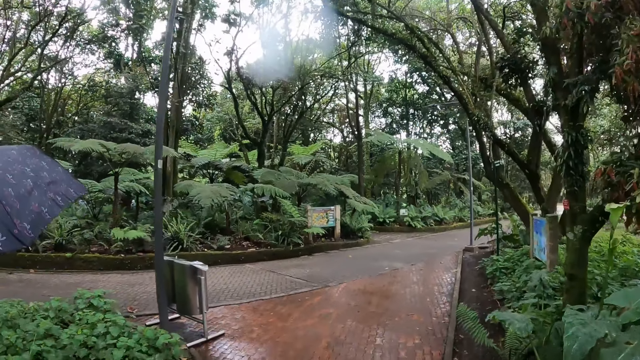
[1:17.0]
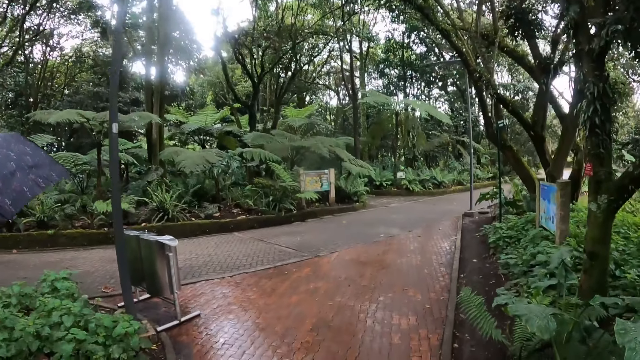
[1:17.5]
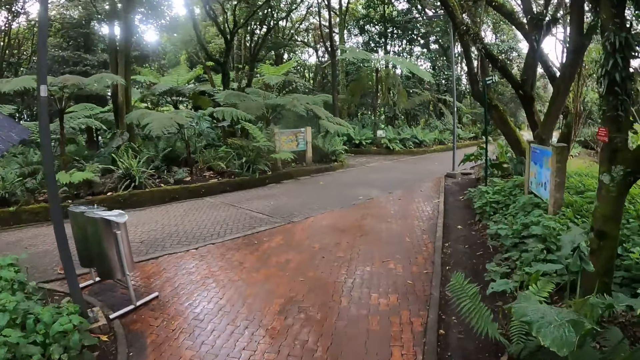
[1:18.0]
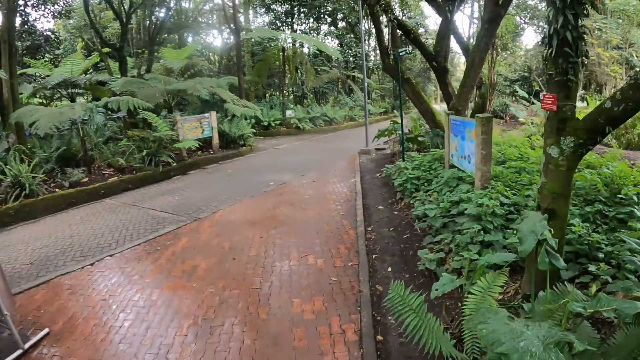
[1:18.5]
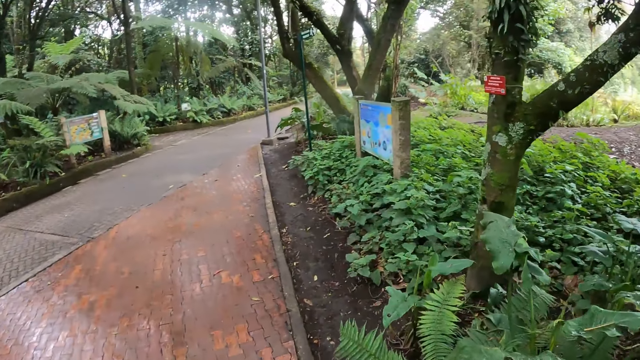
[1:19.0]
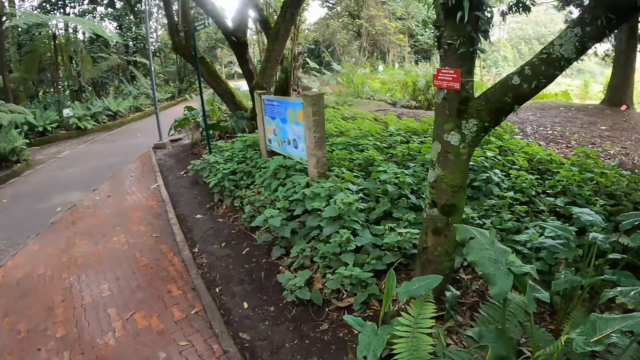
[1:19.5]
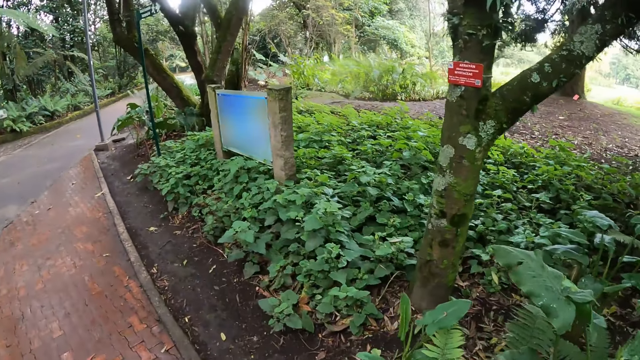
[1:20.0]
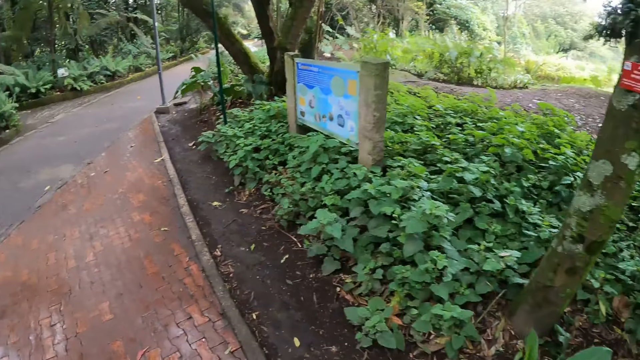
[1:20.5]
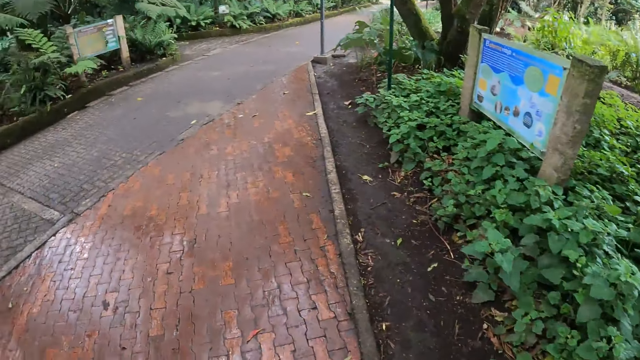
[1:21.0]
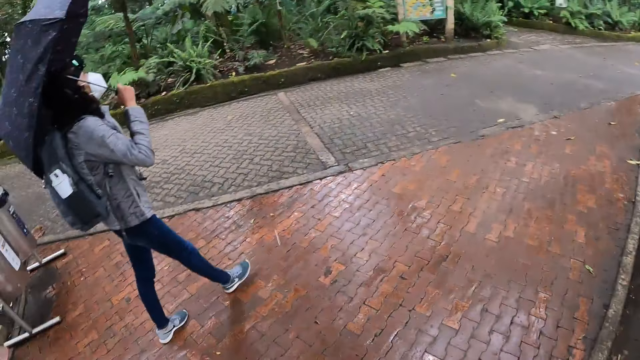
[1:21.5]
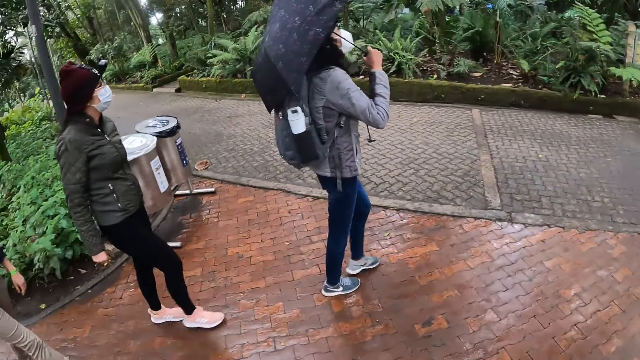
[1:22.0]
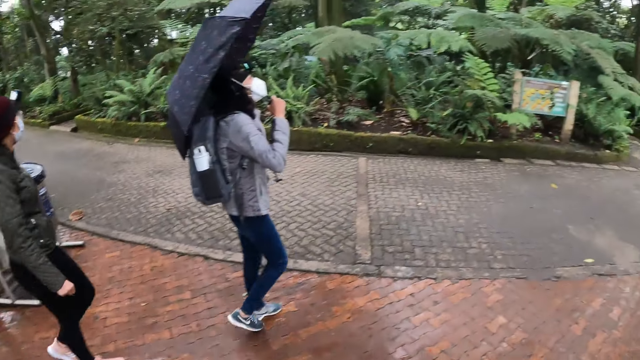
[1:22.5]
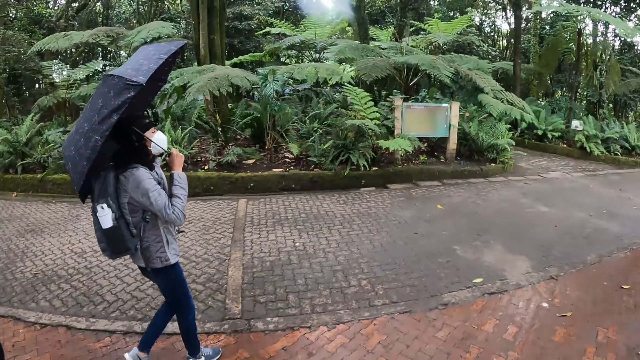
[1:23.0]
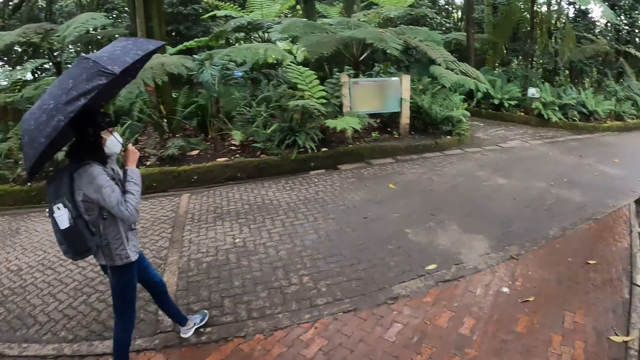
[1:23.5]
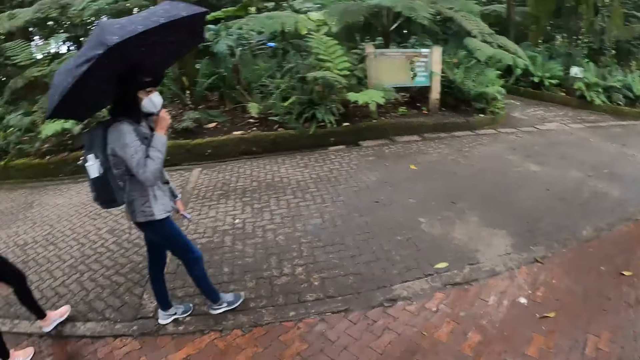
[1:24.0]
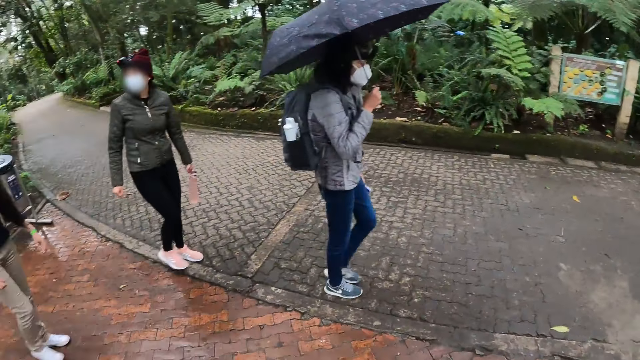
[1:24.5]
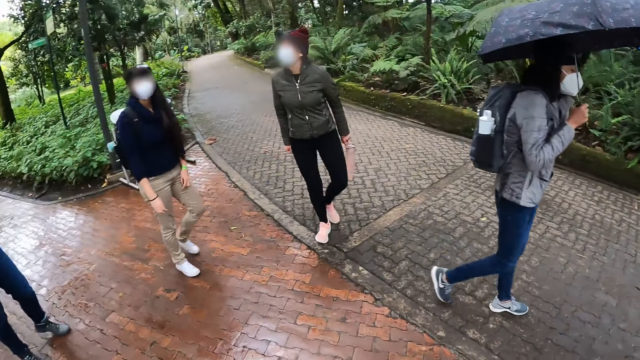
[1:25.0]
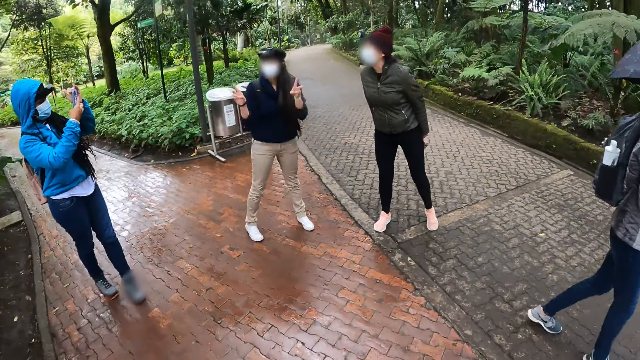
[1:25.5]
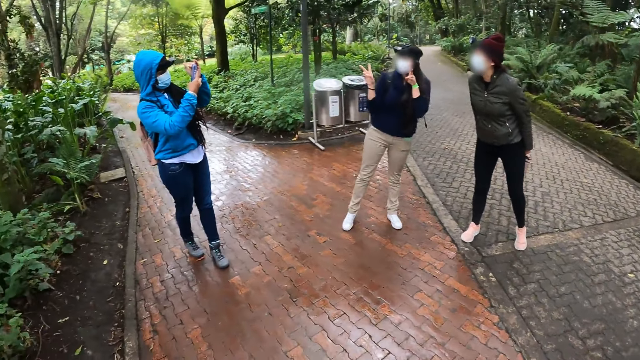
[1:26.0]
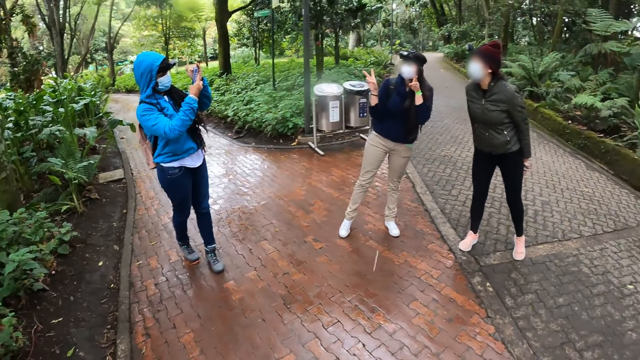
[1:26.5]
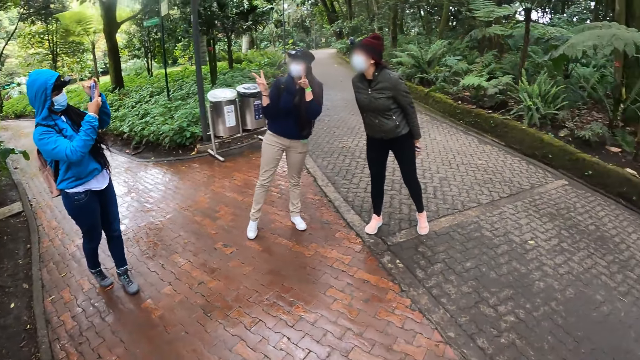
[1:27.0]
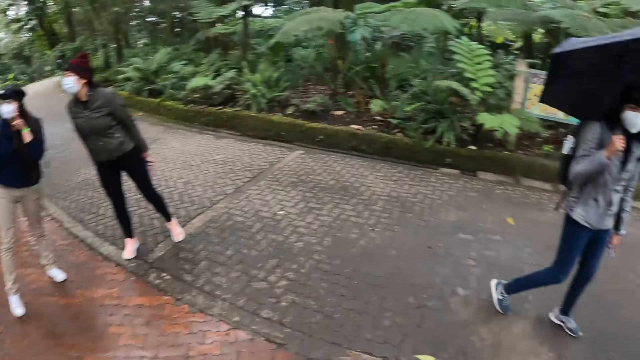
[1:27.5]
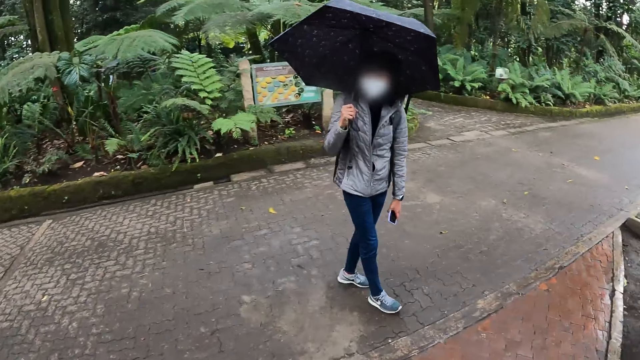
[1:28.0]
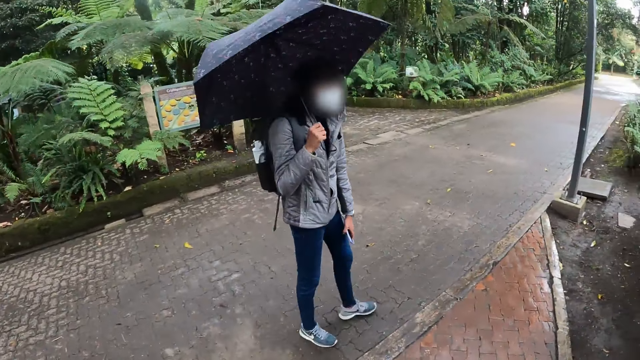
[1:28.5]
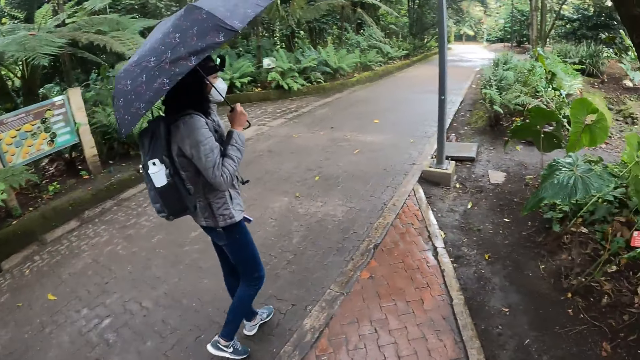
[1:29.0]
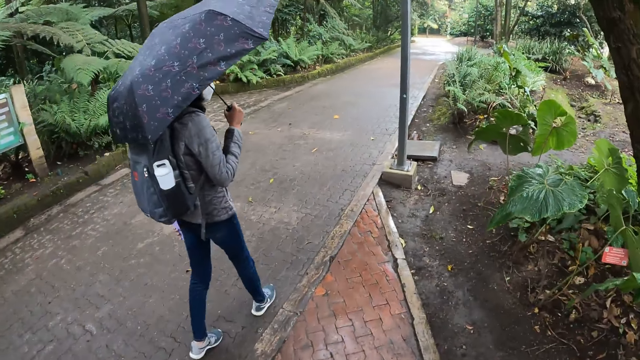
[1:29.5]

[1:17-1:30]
The camera wearer looks around. A lady walks on the pavement. The camera wearer looks around. A girl takes a picture with the phone in both hands. The camera wearer looks around.

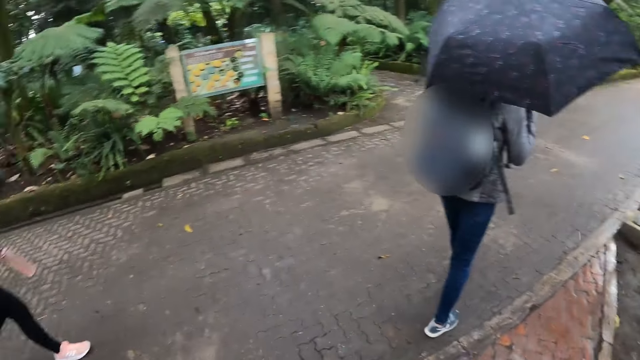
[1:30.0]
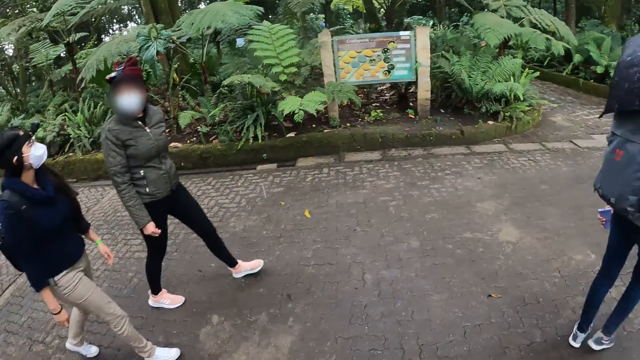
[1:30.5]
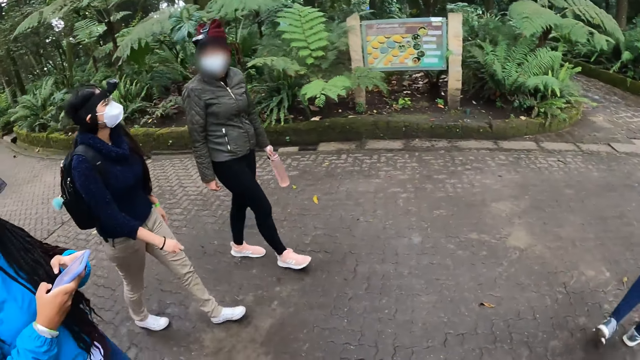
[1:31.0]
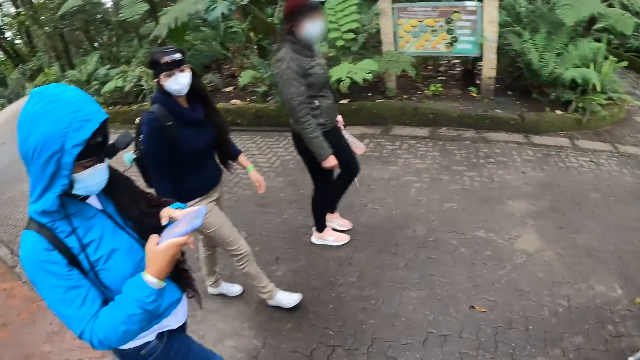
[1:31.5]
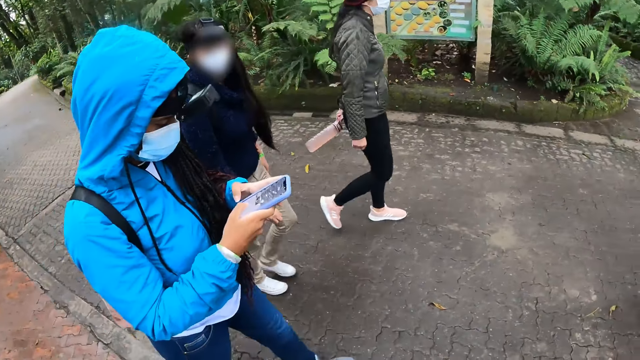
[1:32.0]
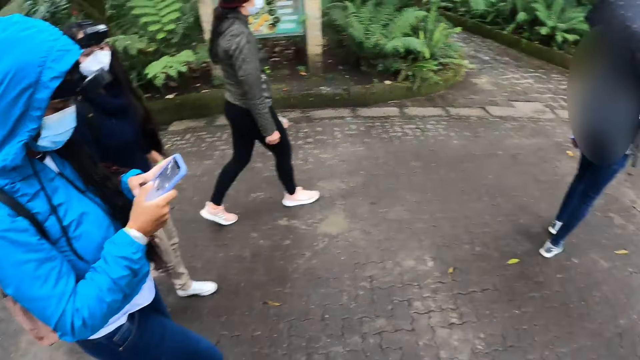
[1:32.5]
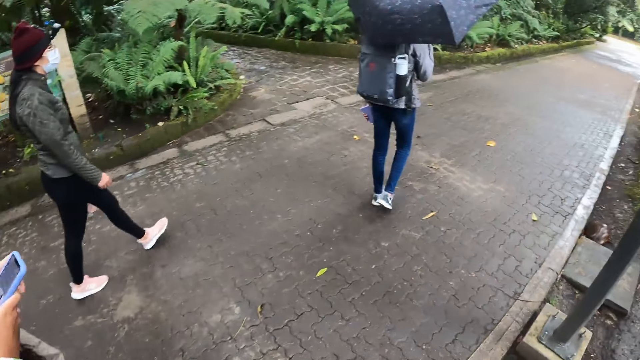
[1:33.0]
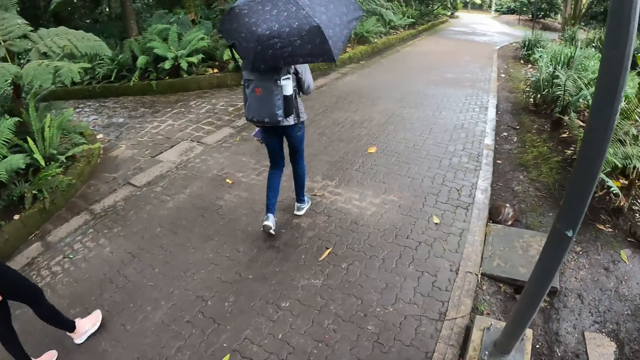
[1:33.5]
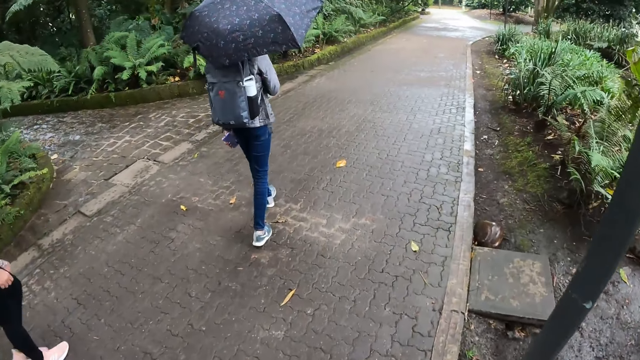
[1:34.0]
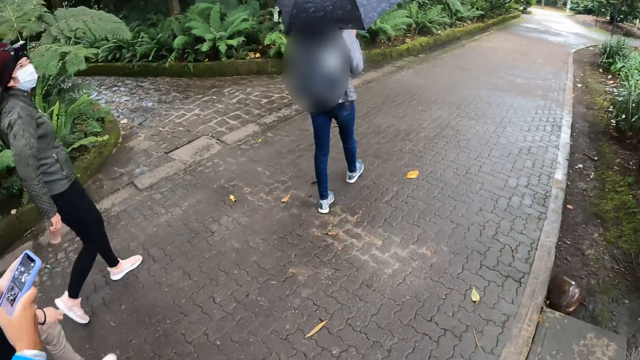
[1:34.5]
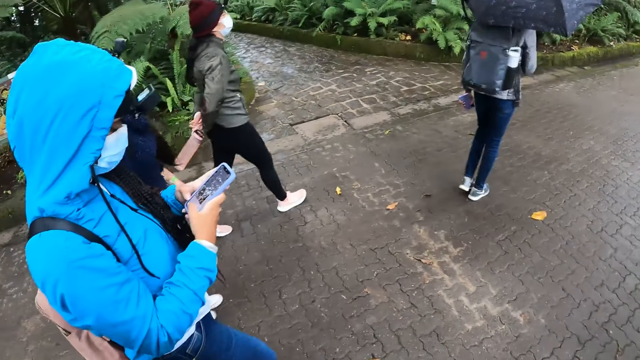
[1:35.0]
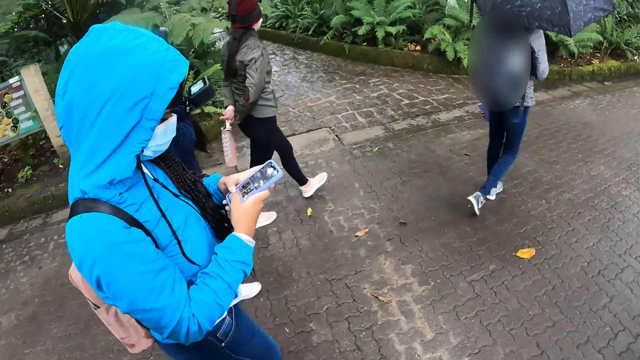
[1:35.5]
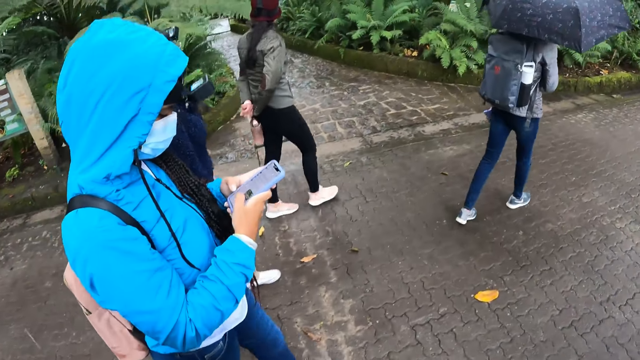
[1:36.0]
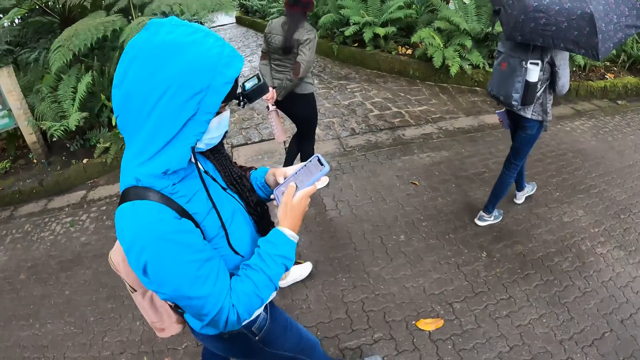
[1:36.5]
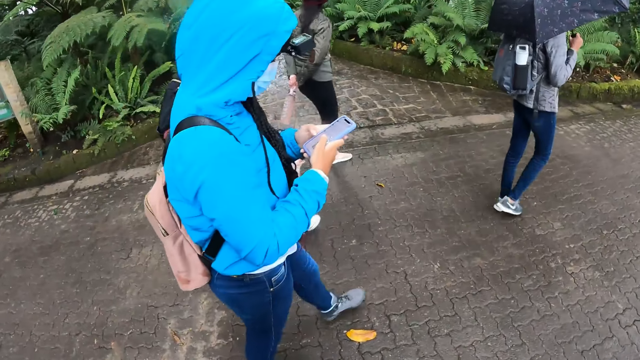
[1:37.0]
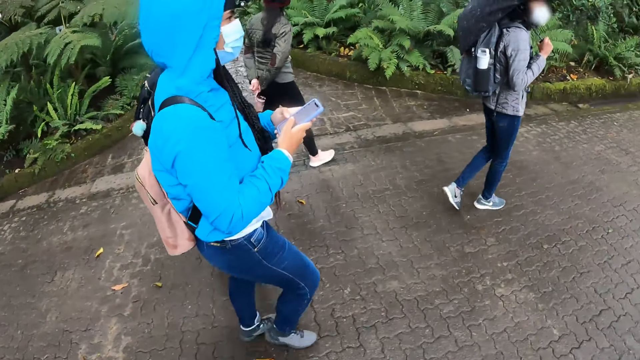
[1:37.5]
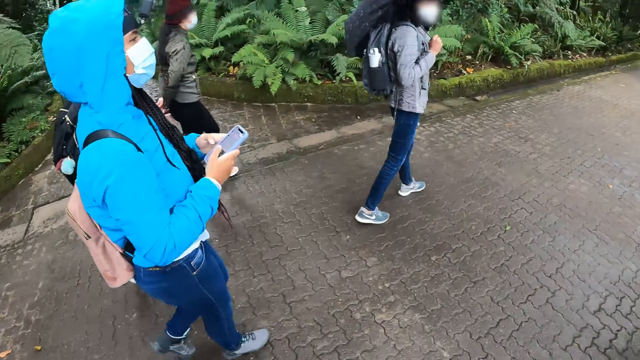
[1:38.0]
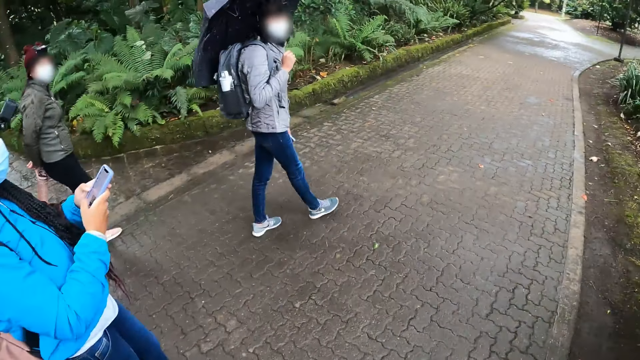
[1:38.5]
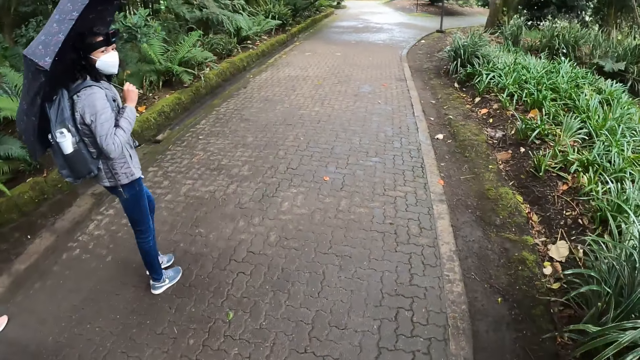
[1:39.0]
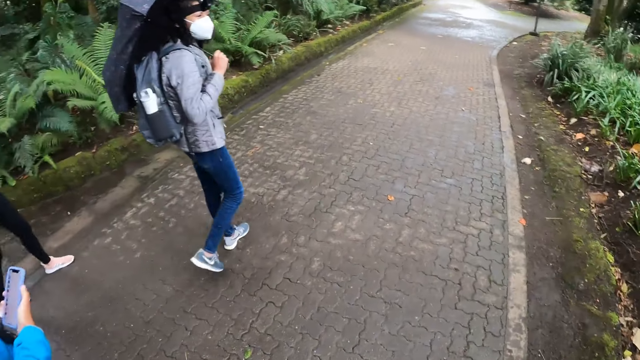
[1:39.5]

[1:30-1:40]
The girl operates the phone with both hands. The girl walks on the pavement. The camera wearer walks on the pavement.
